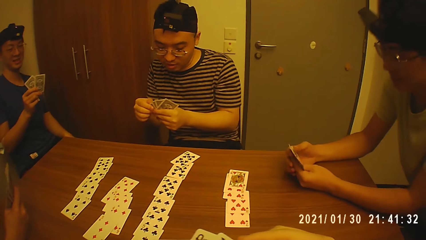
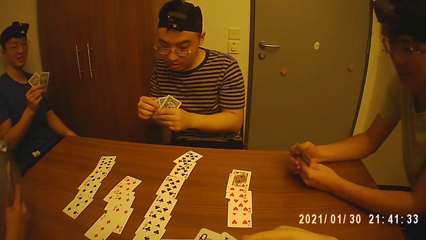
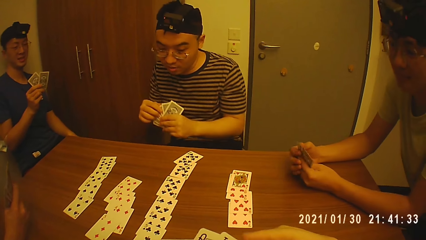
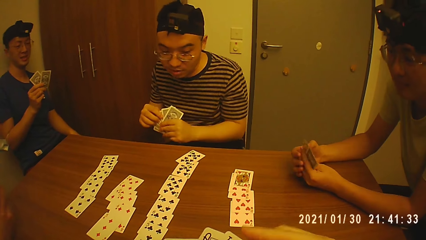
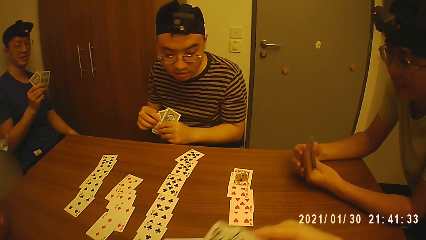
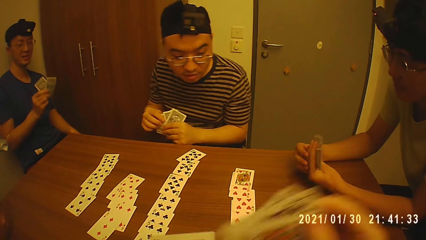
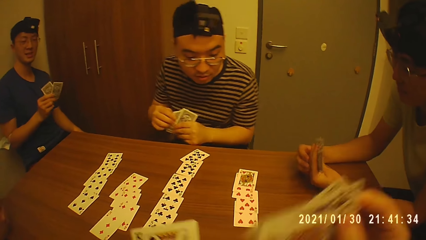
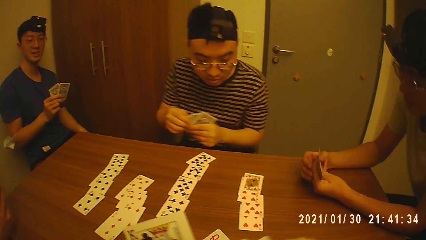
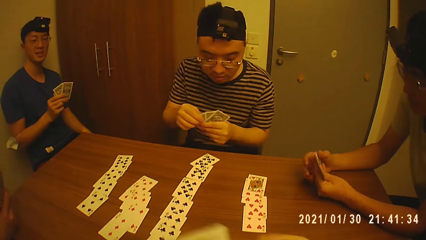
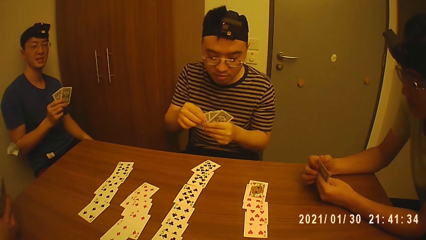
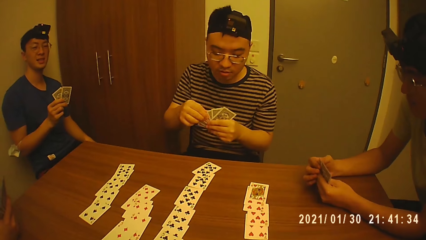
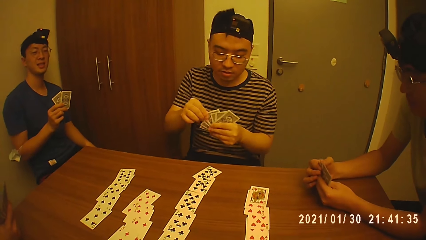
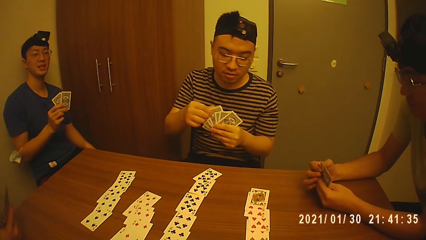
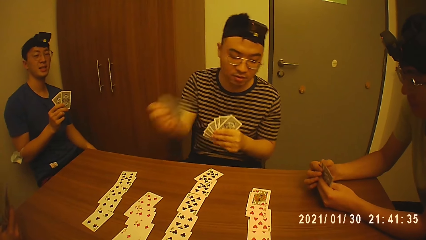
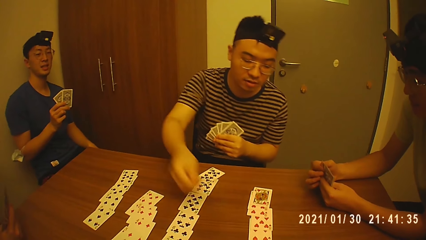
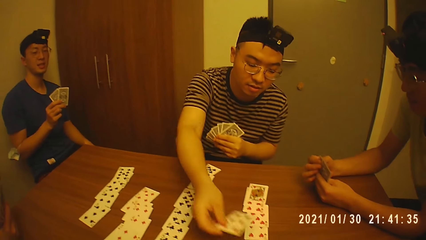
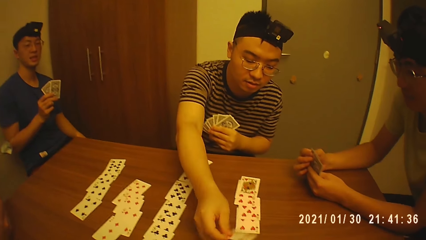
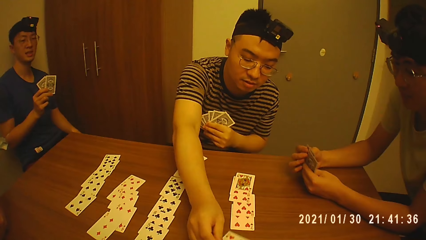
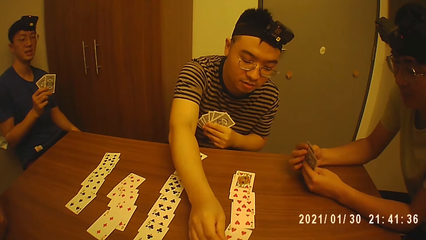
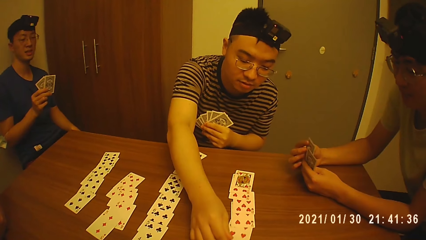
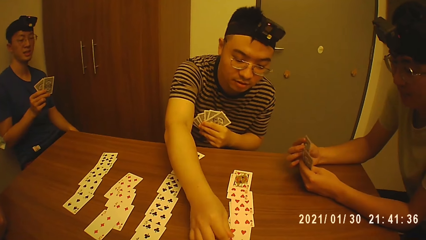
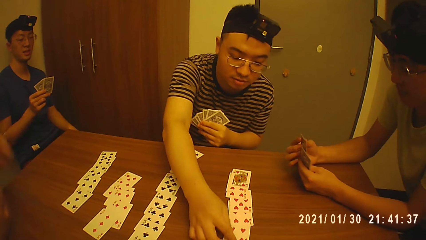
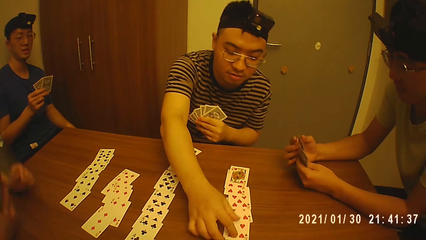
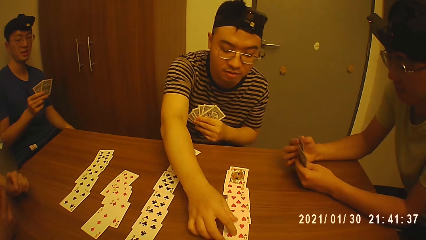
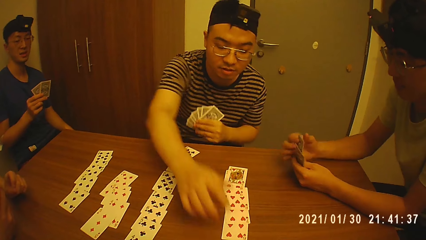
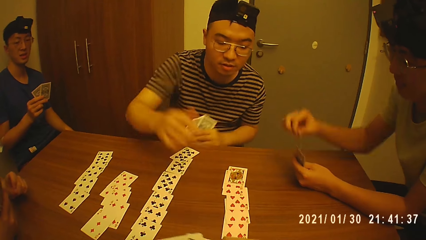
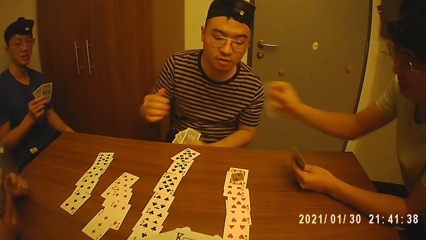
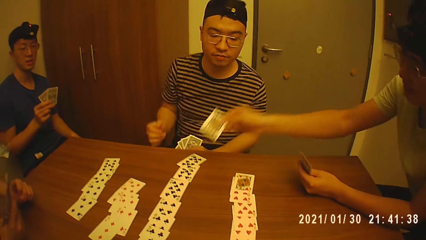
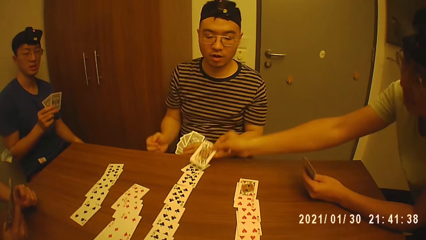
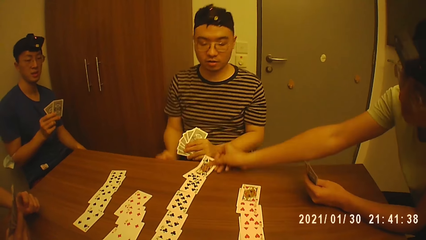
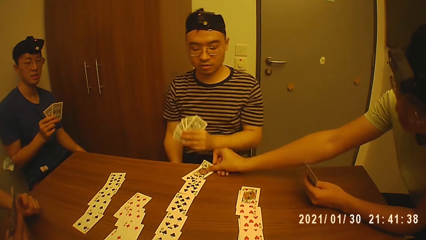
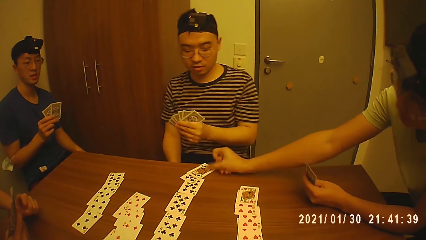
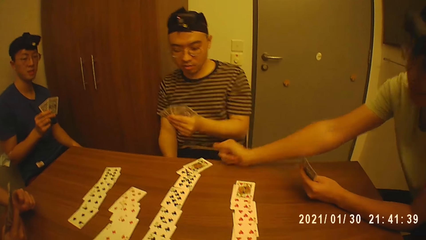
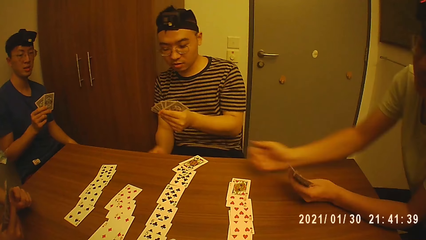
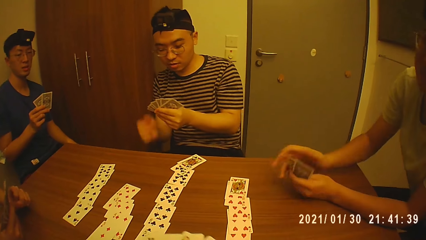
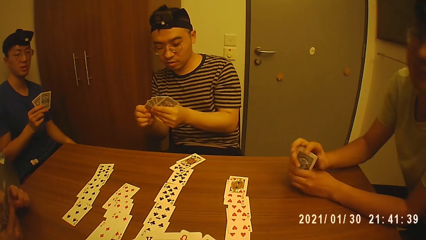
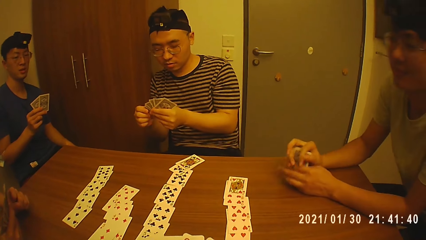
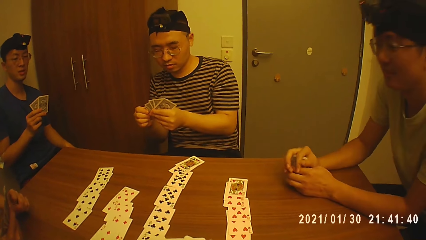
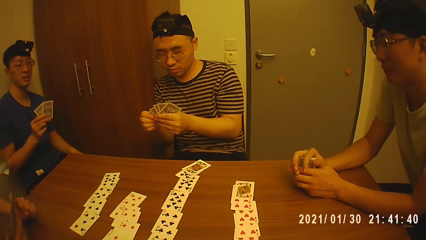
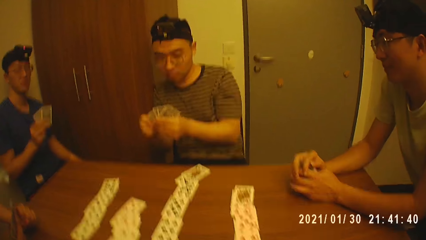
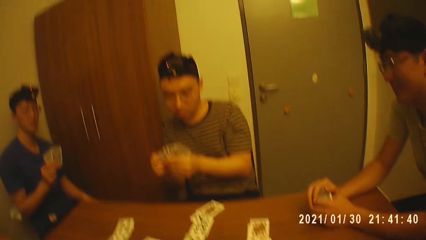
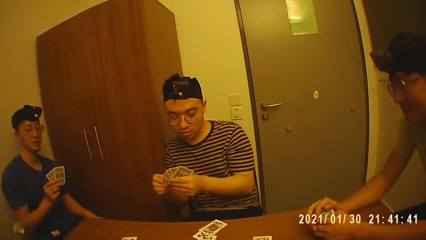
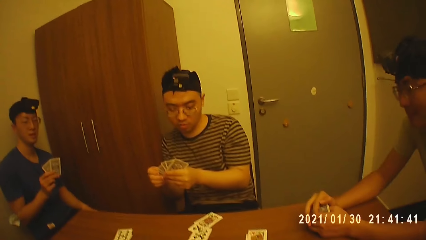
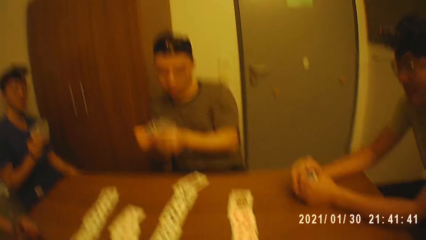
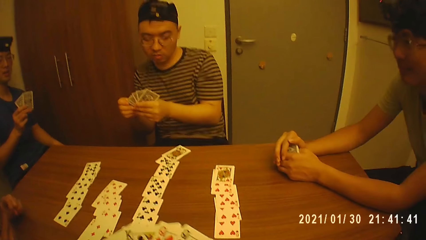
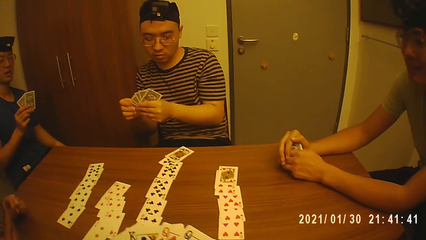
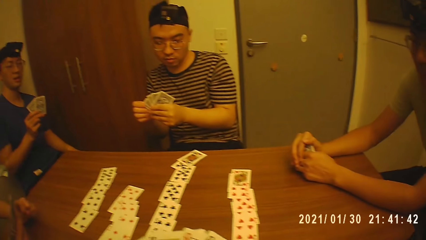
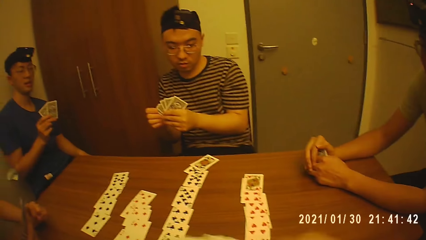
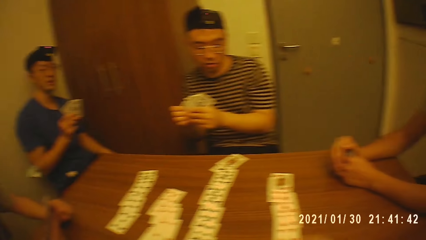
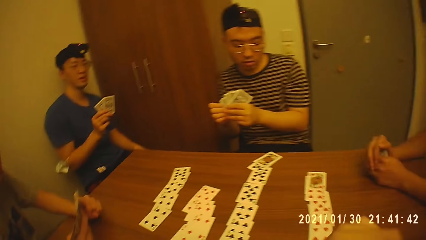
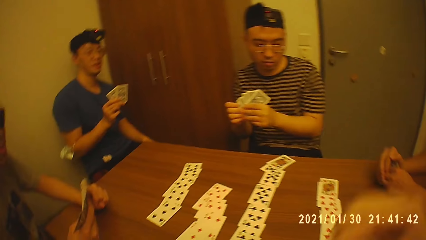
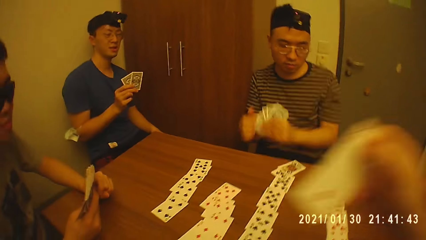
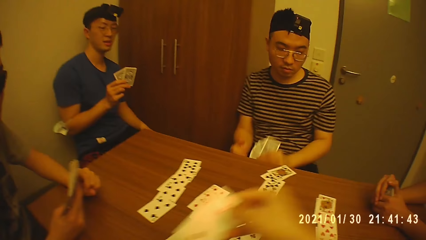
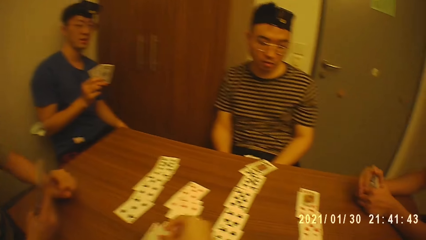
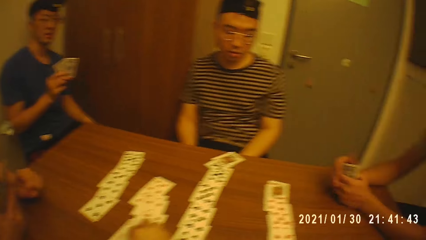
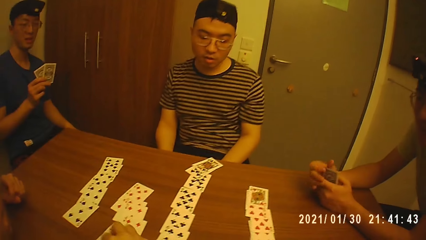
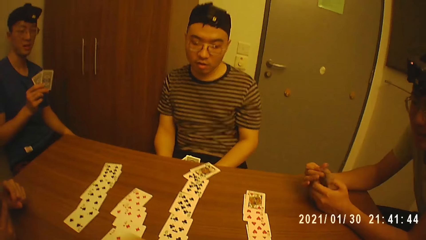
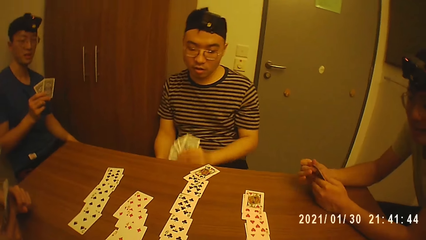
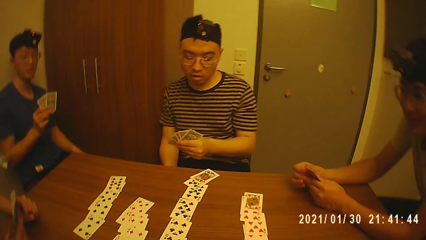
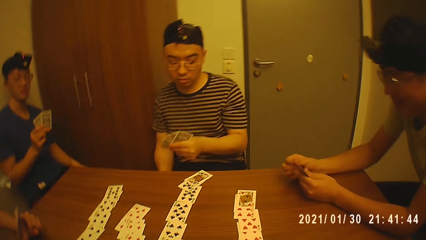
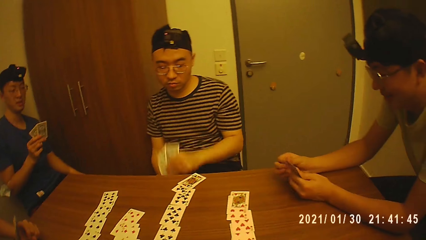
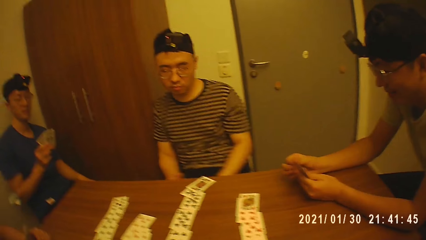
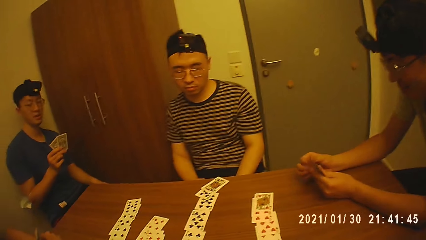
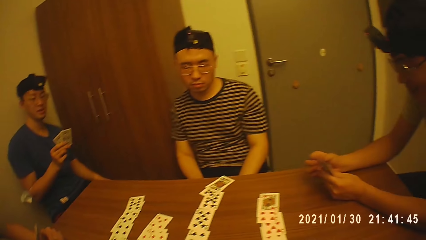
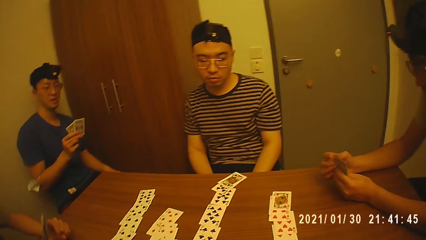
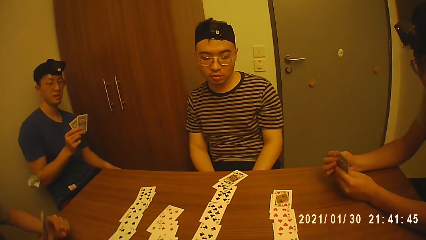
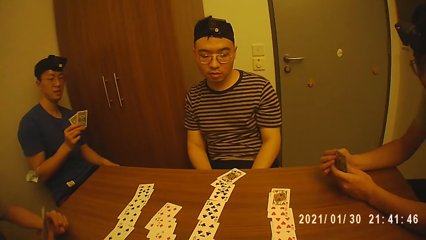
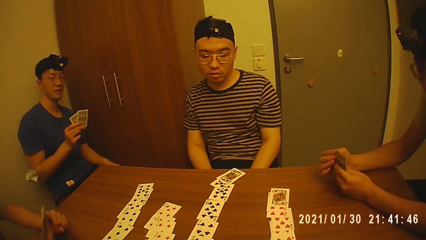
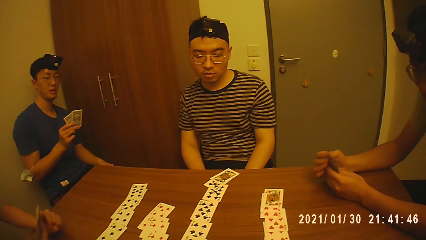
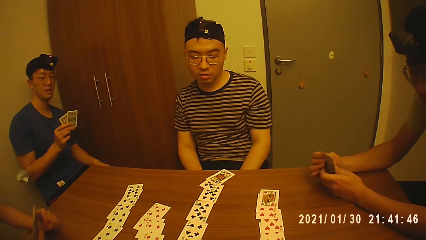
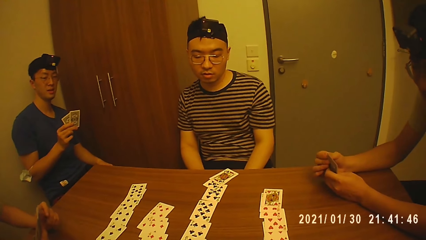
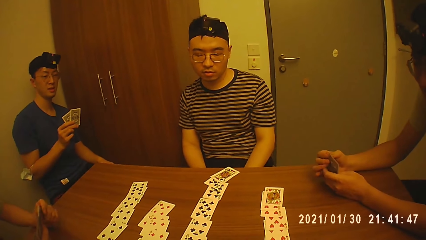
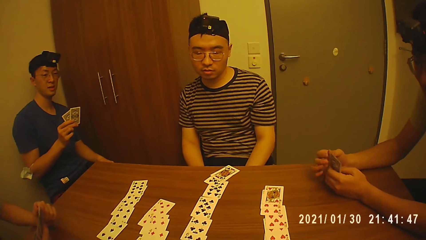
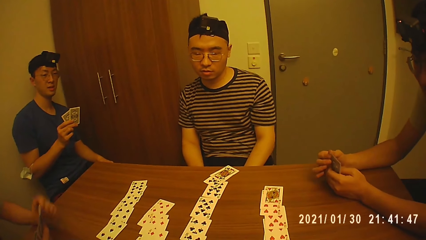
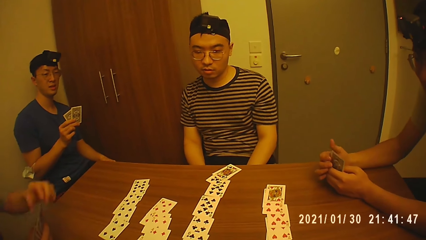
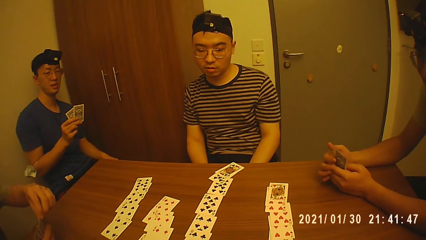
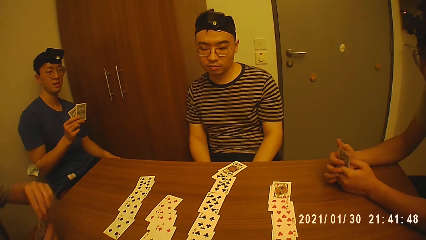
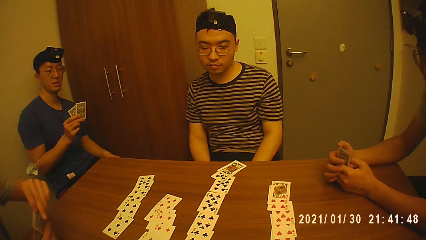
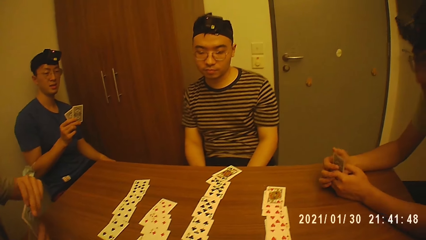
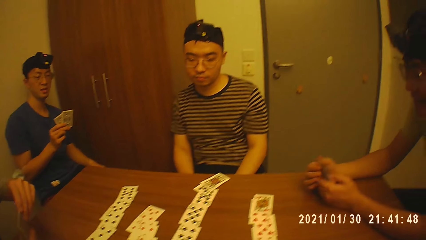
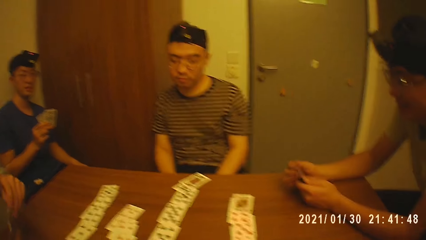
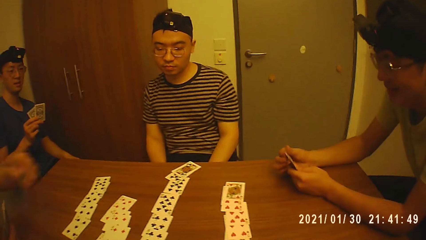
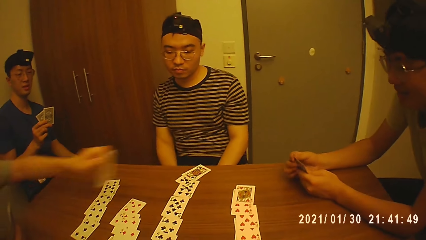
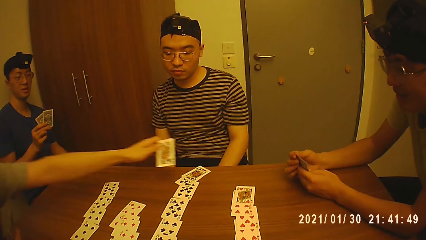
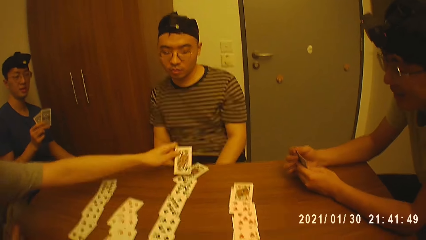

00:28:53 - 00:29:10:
A man touches his cards. The camera wearer holds cards with hands. Another man looks at the cards on a table. The other man plays a card on the table. A third man puts a card on the table. The first man plays a card on the table and holds a card with hands on the table. The second man looks at his cards in his hands. The camera wearer places a card on the table. The second man looks at the cards. The first man touches his cards. The third man places a card on the table.
